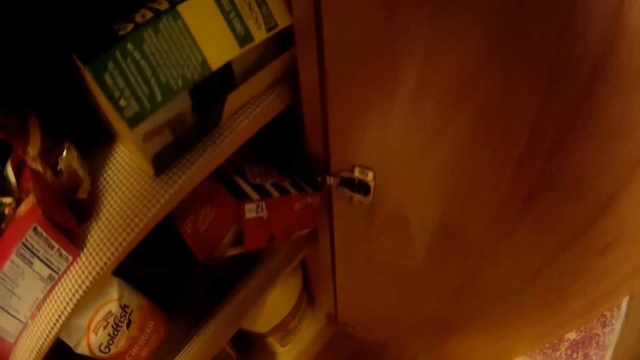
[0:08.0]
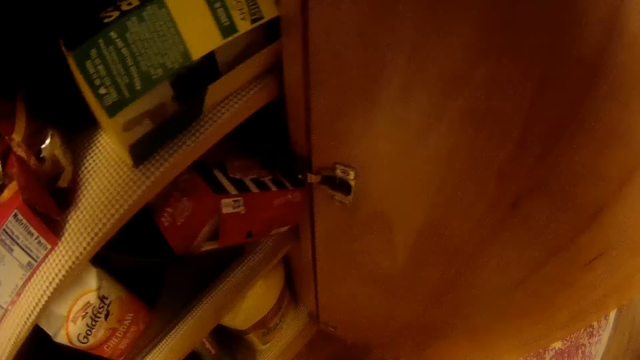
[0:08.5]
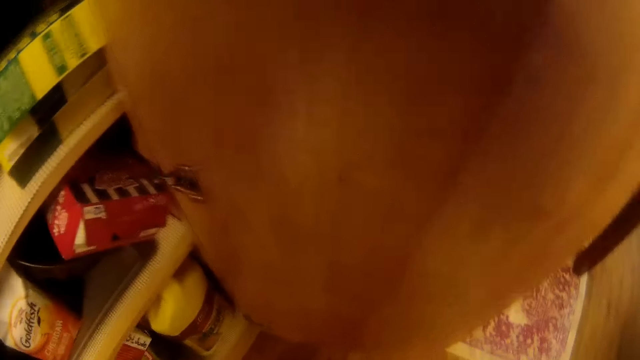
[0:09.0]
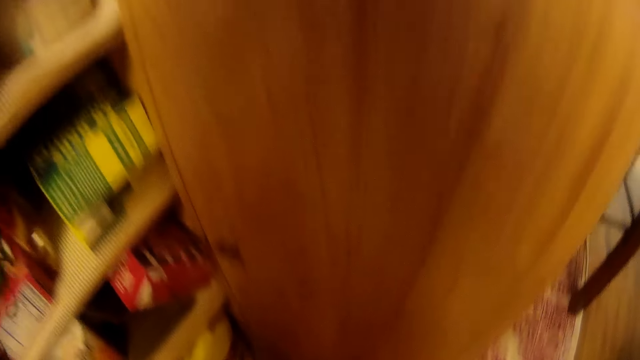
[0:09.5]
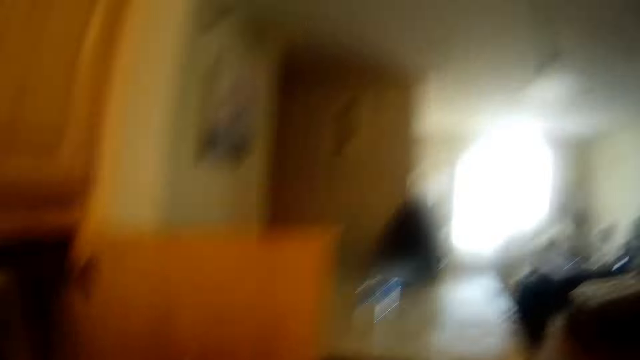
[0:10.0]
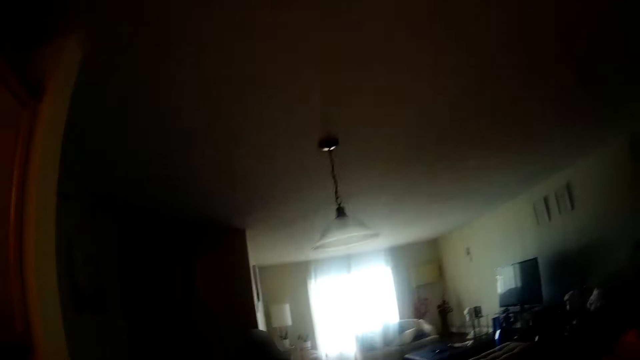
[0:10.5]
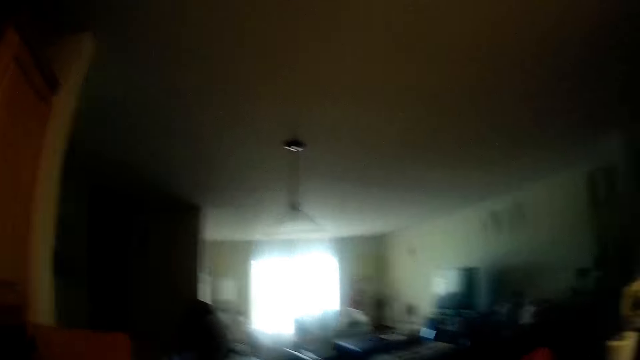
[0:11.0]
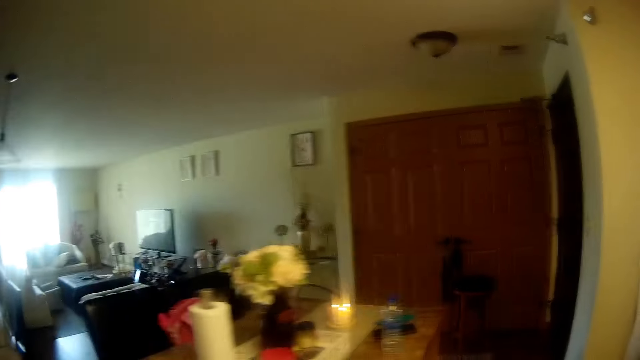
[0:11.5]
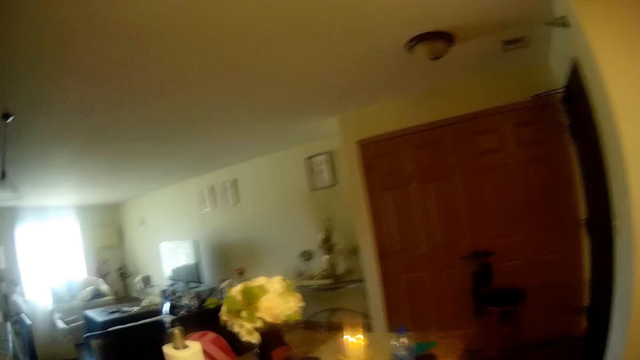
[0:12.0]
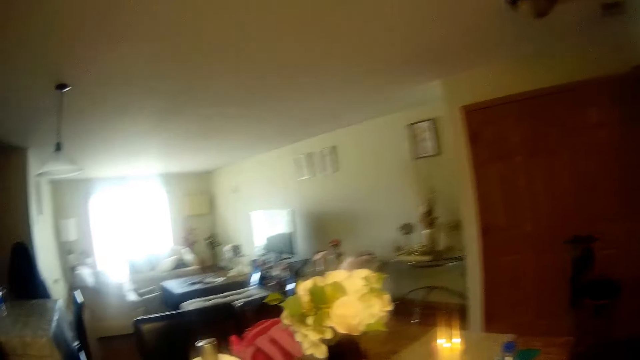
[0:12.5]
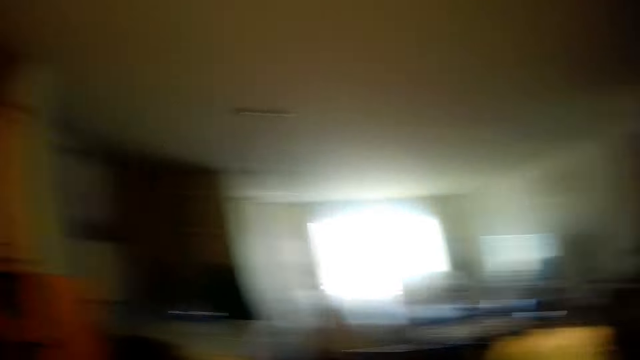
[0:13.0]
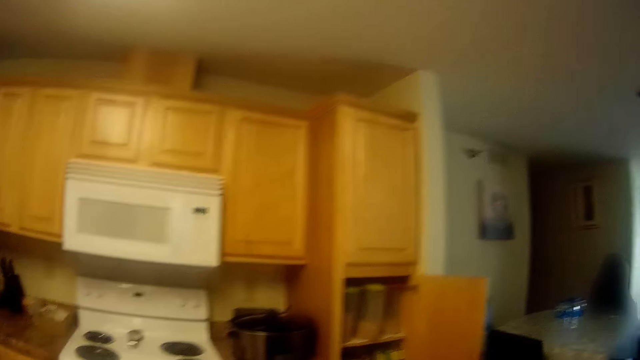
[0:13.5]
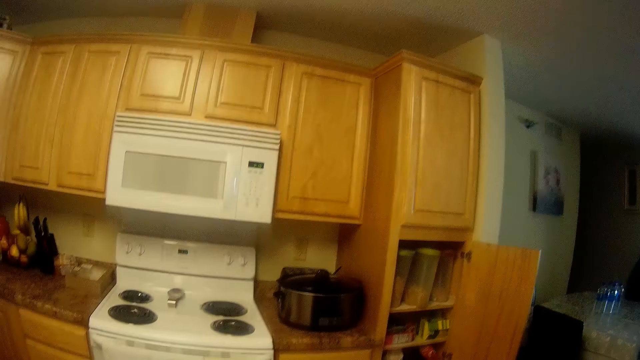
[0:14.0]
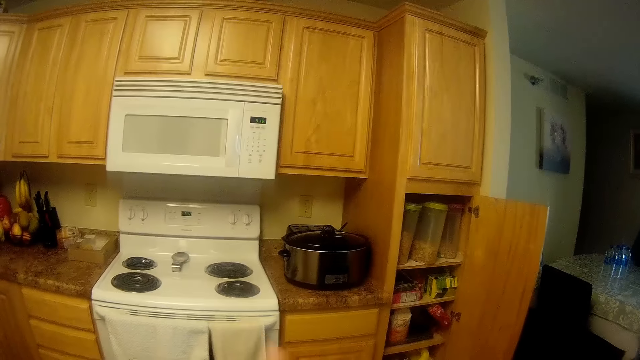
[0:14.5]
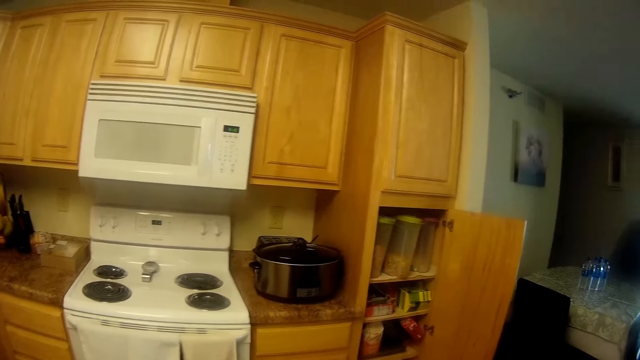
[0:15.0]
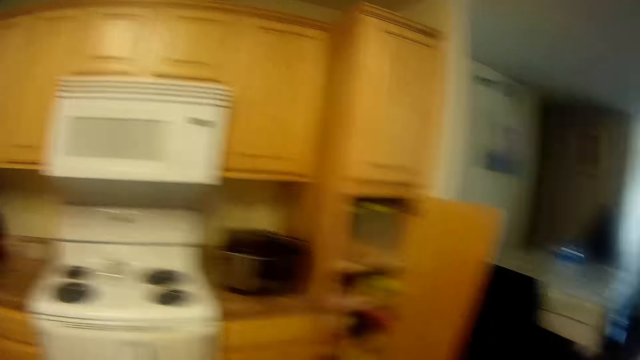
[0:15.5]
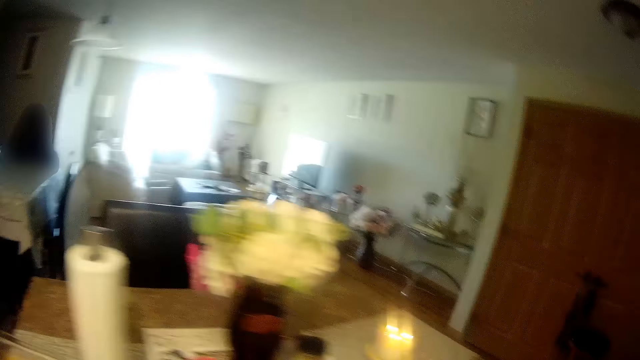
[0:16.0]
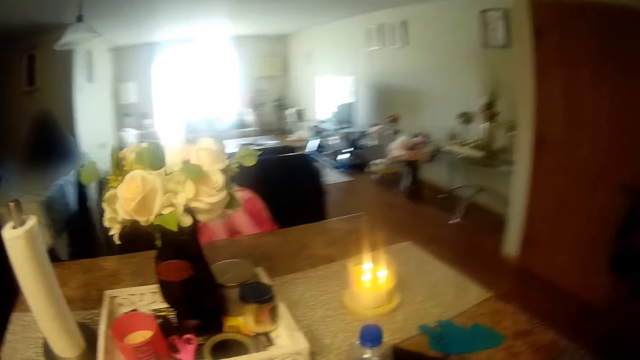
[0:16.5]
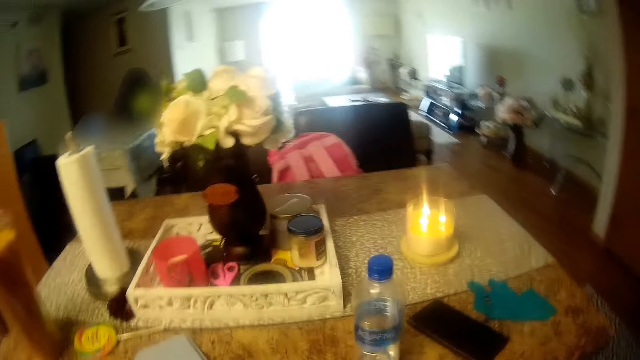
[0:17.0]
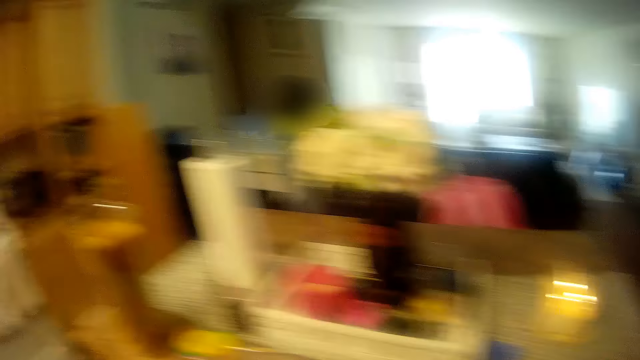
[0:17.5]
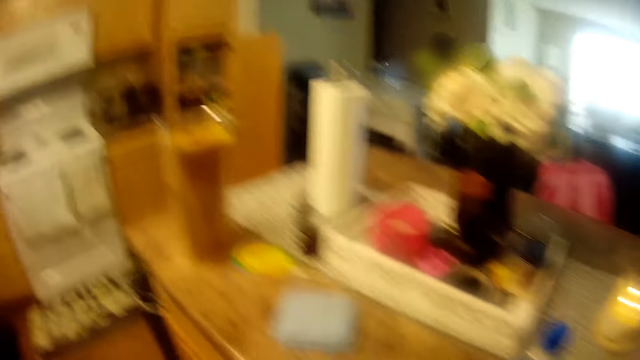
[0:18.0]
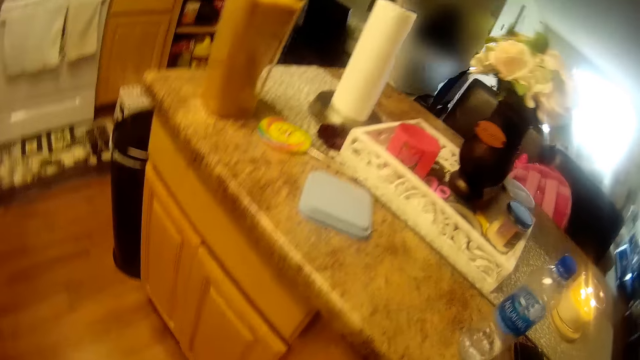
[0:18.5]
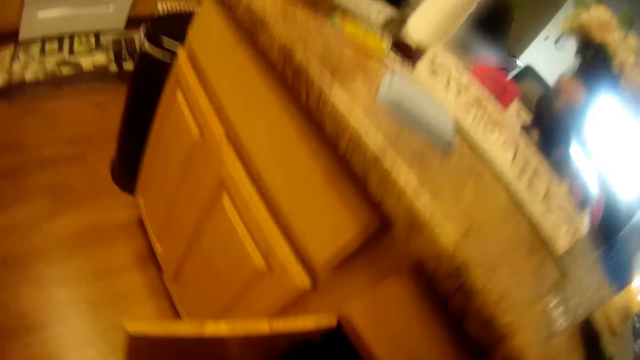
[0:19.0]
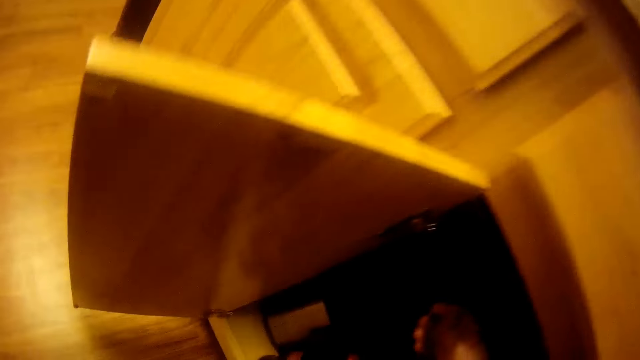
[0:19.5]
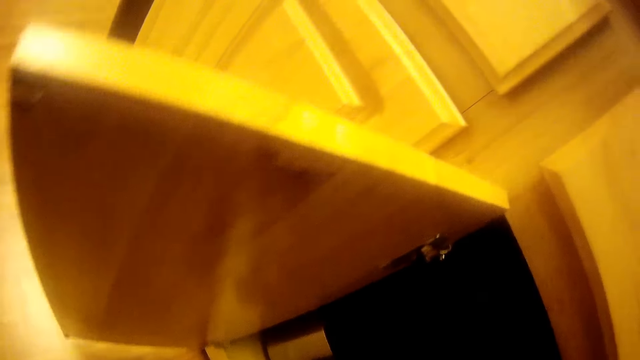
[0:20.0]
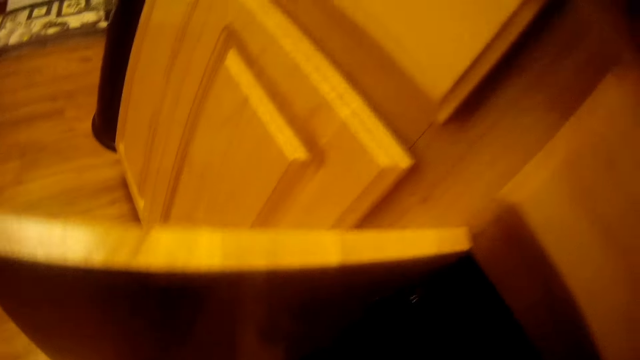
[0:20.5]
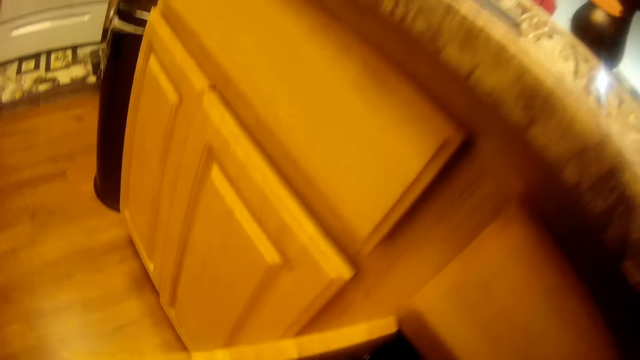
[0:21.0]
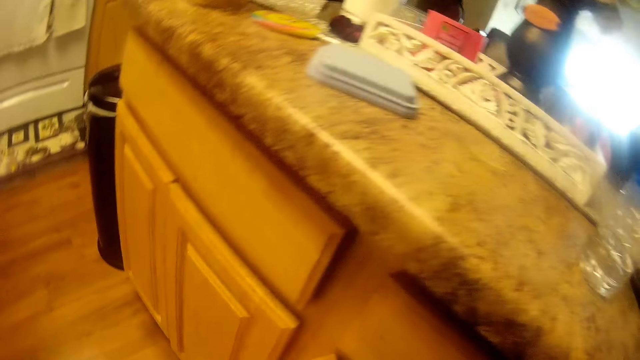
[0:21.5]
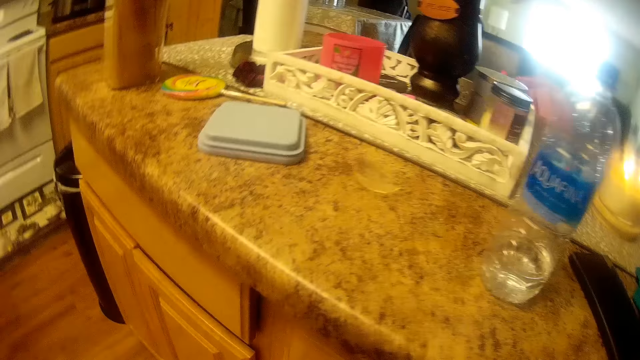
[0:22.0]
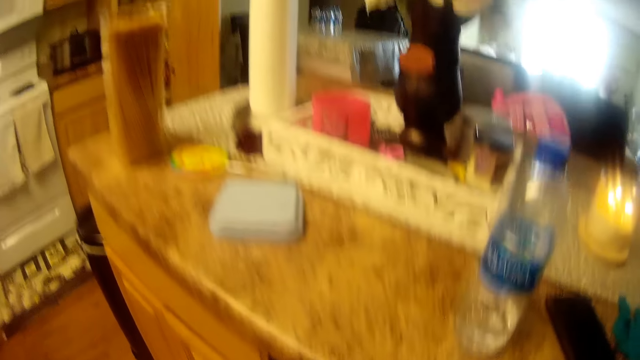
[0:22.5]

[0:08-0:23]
The camera wearer picks a cereal in the cupboard with her left hand. She looks in the kitchen cabinet. She stands up, walks towards the kitchen island, turns around, looks in the kitchen, turns around and looks at the kitchen island. She picks a pot from a drawer with her right hand. She bends down and searches in the kitchen island.

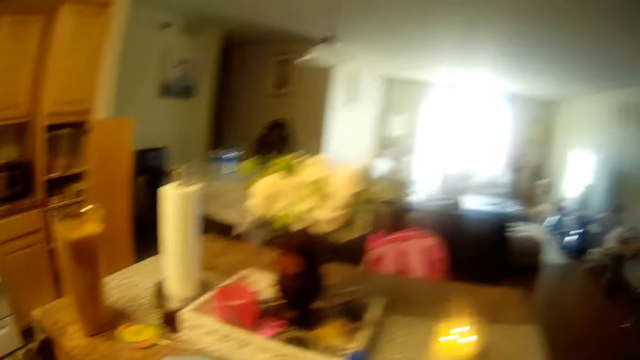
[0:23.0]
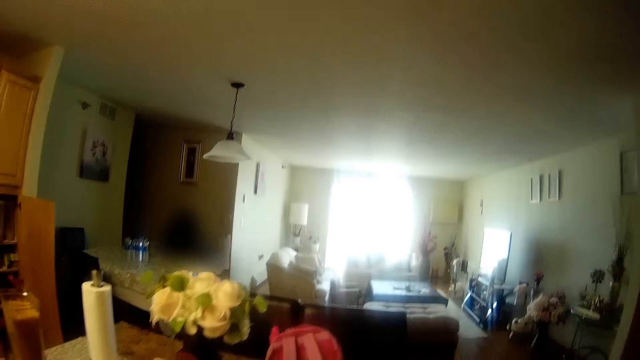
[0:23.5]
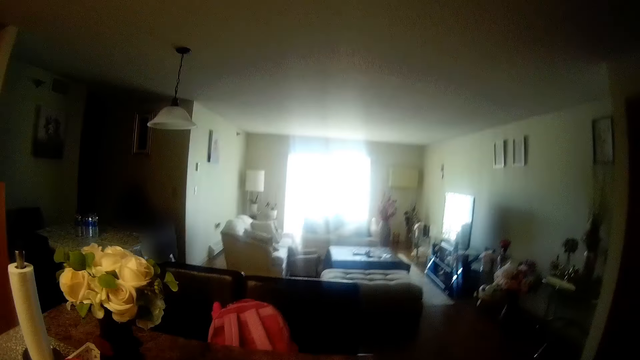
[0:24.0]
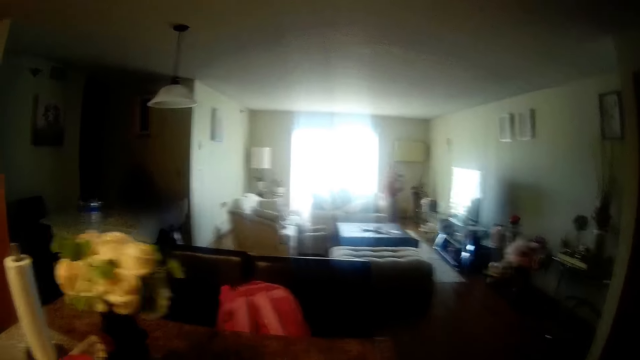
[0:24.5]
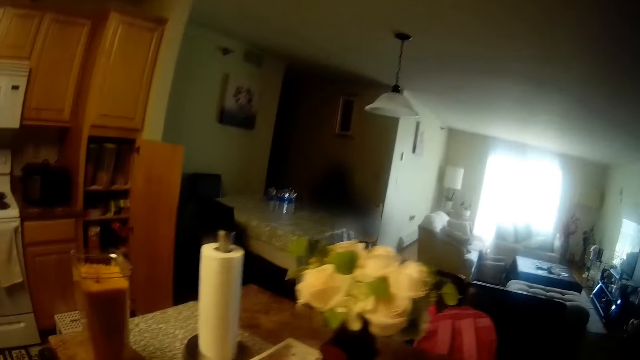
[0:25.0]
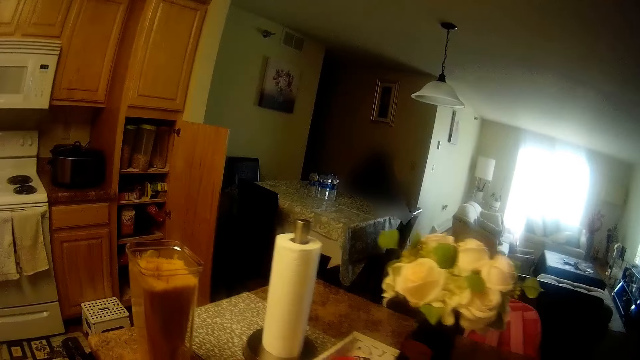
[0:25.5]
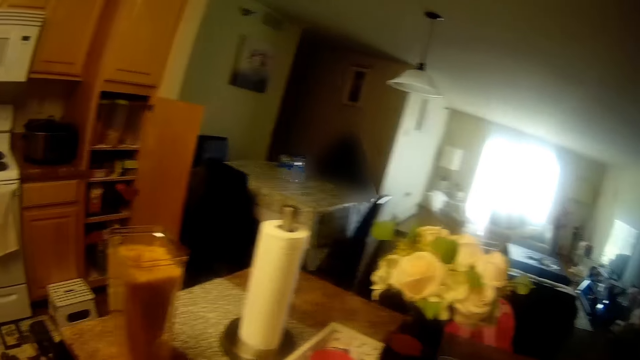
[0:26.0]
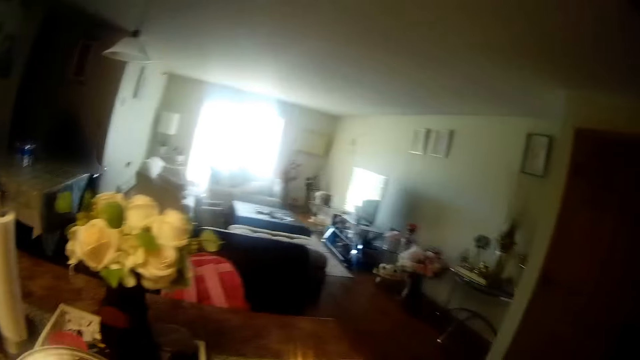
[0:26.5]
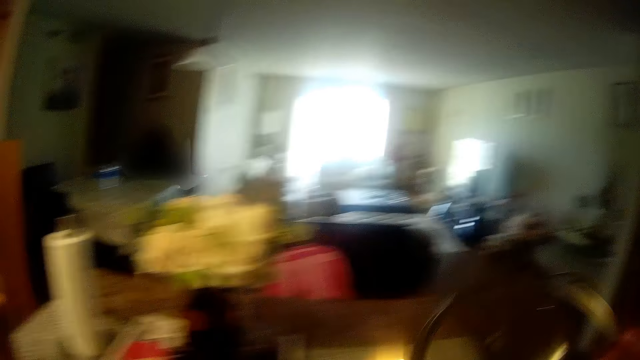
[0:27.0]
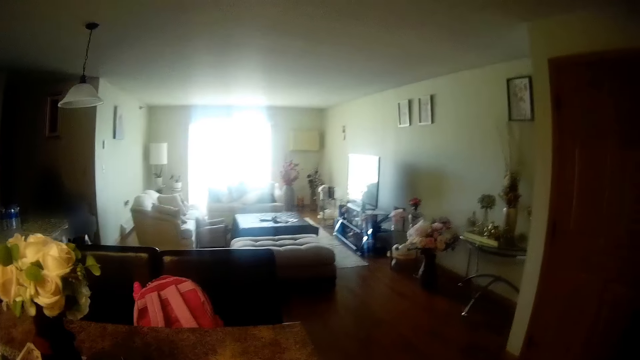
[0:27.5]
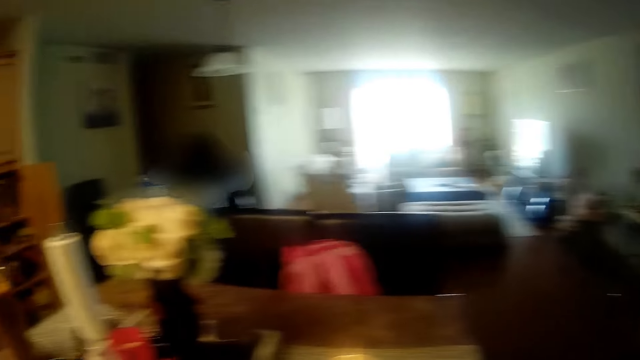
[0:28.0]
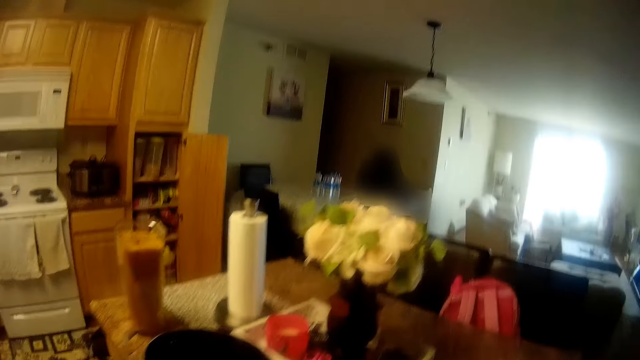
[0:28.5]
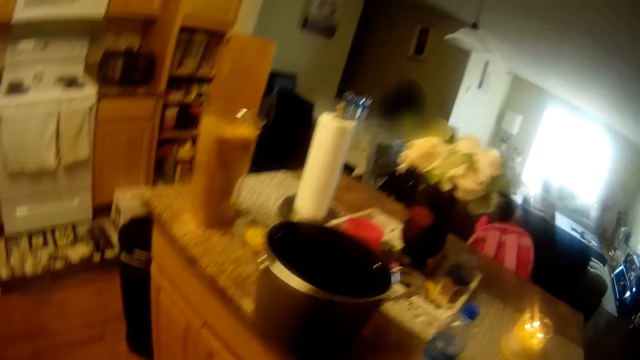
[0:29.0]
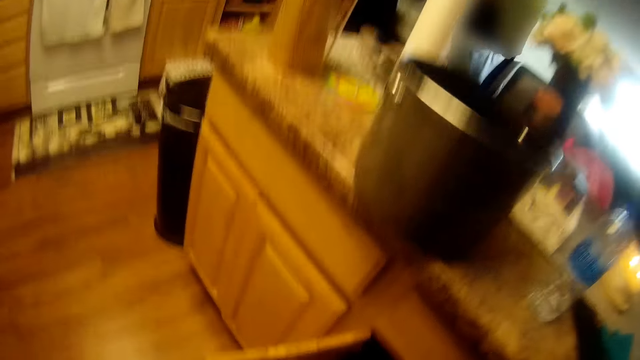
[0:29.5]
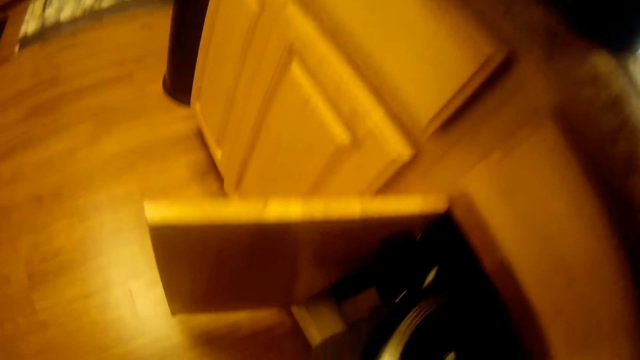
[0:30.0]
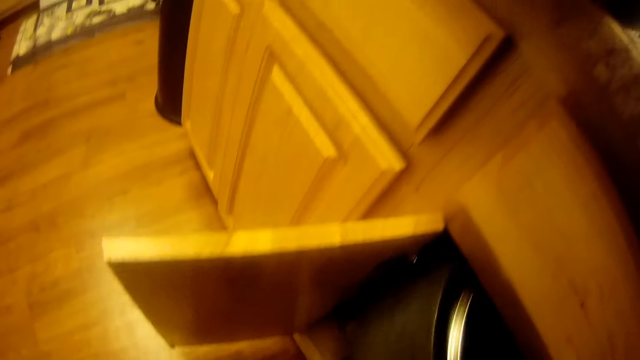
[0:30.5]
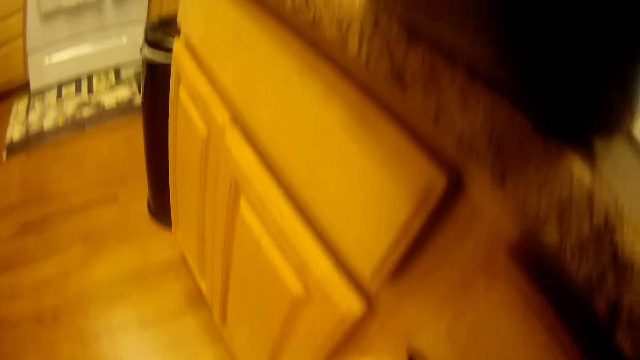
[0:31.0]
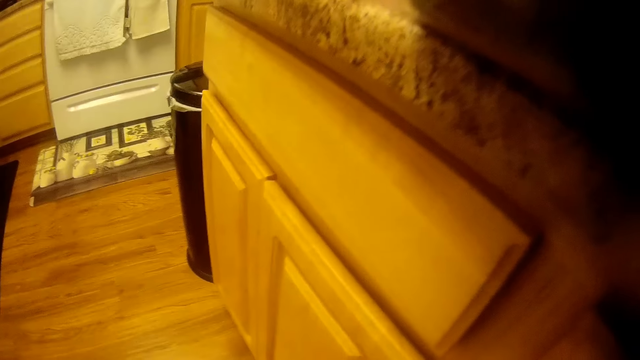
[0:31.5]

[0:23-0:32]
The camera wearer stands up. She places the pot on a table in the kitchen with her left hand. She puts a lid on the pot. She removes the pot cover with her right hand. She places the pot in the drawer with her right hand.
